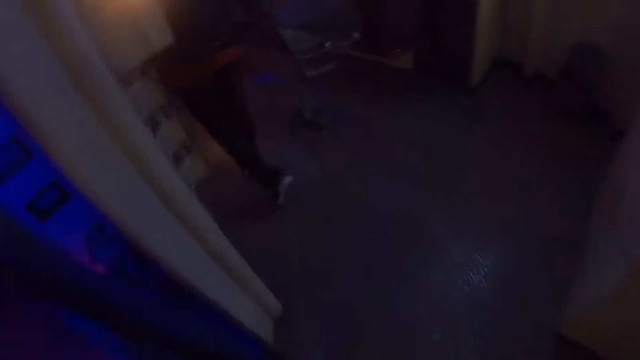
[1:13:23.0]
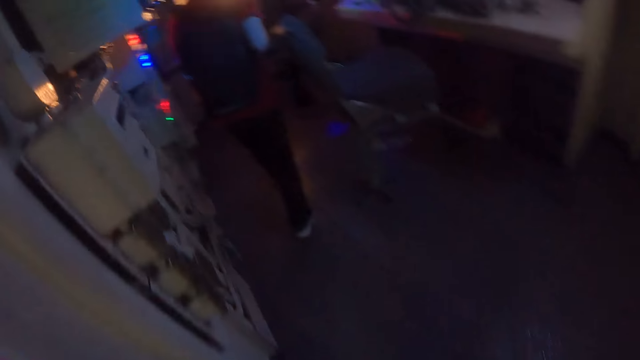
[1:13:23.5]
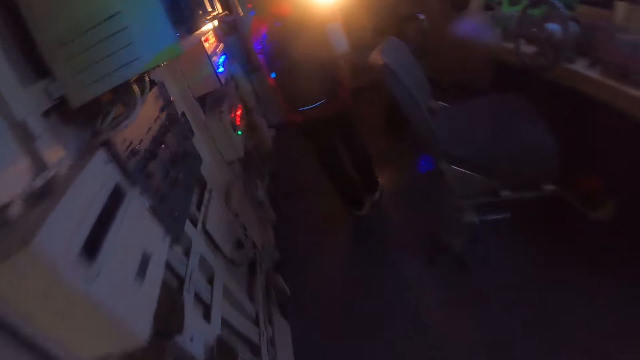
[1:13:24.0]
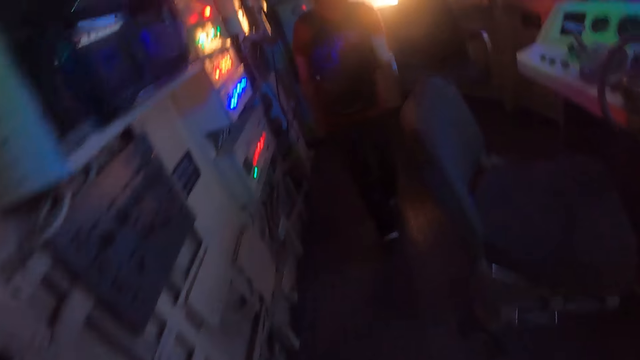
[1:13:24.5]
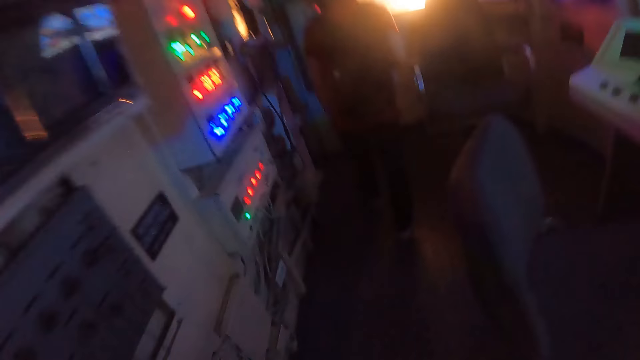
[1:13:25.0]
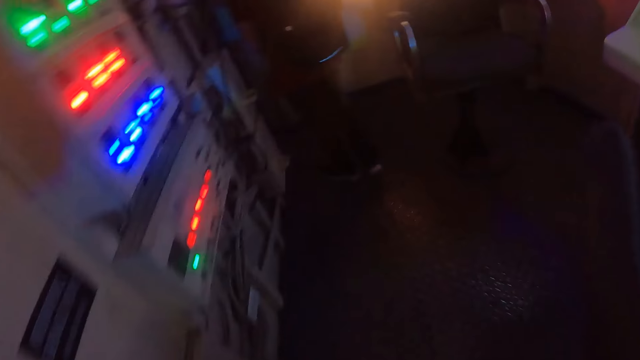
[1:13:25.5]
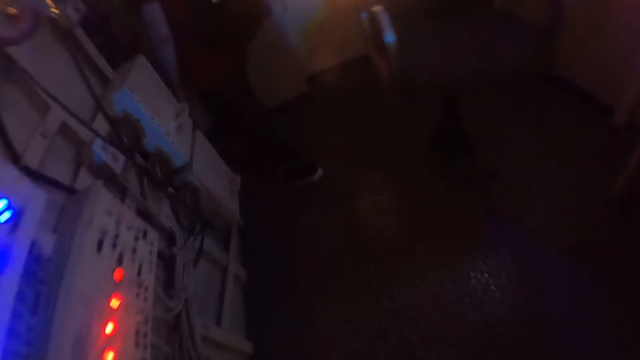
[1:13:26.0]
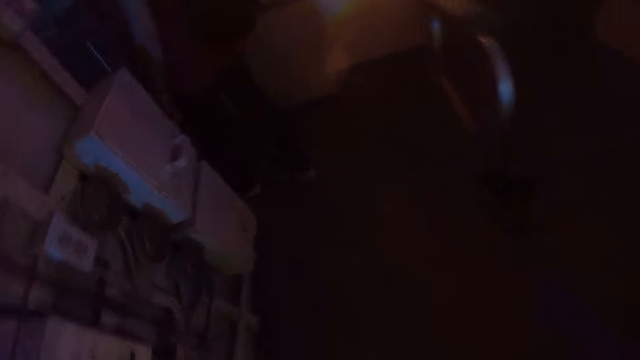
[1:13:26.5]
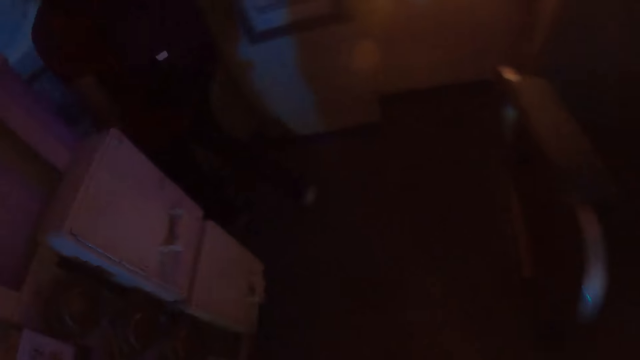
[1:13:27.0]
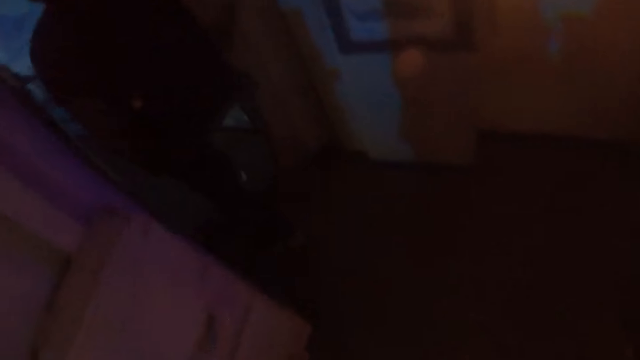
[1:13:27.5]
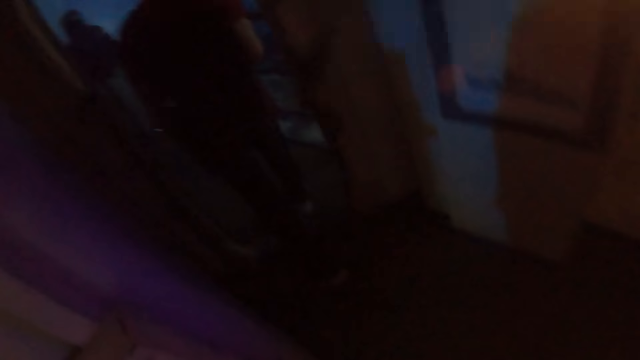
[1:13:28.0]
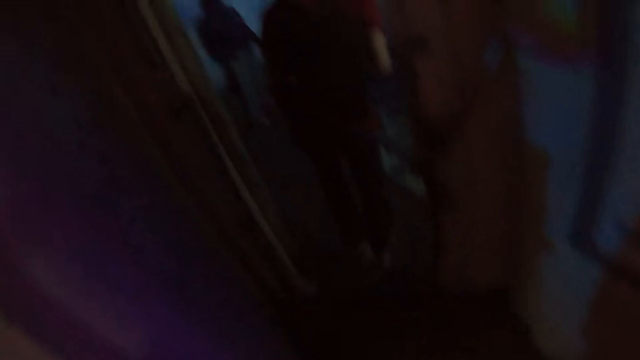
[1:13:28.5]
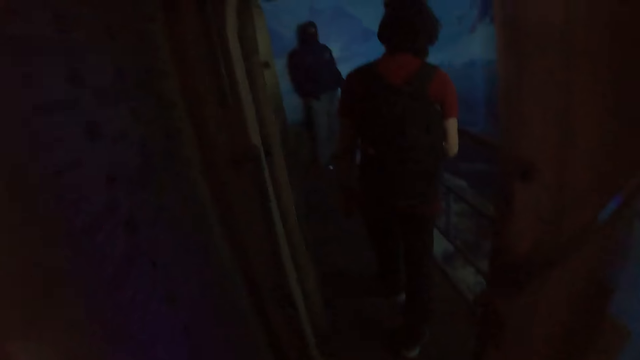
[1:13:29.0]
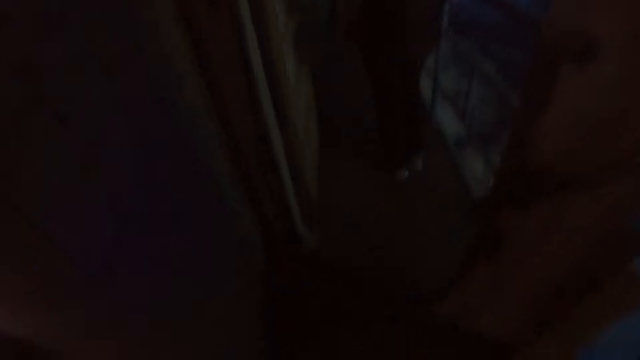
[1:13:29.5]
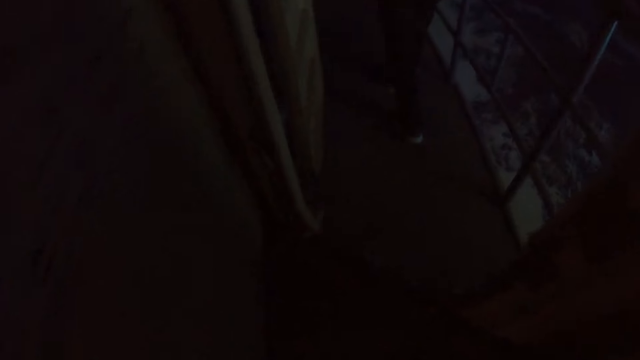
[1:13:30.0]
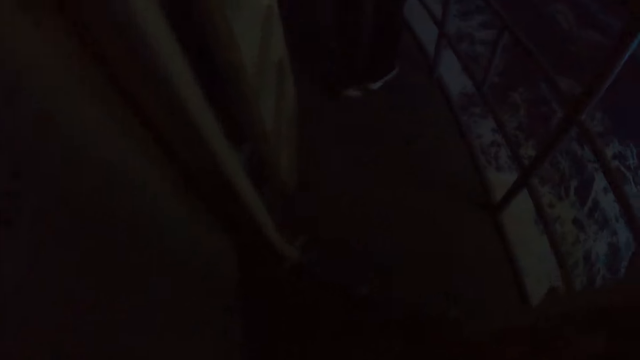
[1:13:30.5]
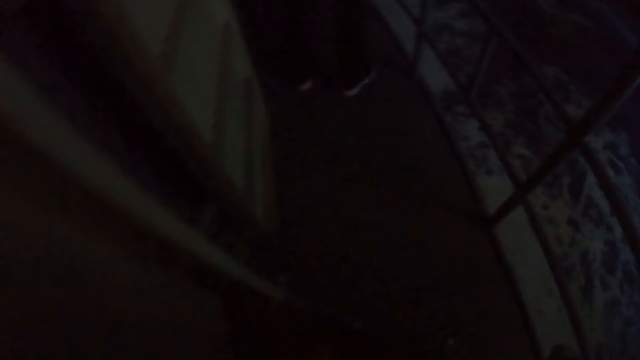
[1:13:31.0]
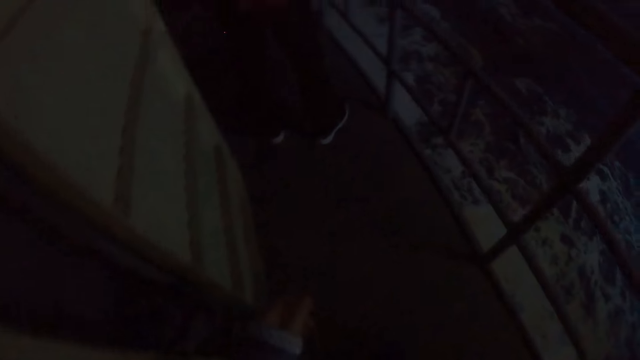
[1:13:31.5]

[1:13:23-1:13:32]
The camera wearer enters a room.

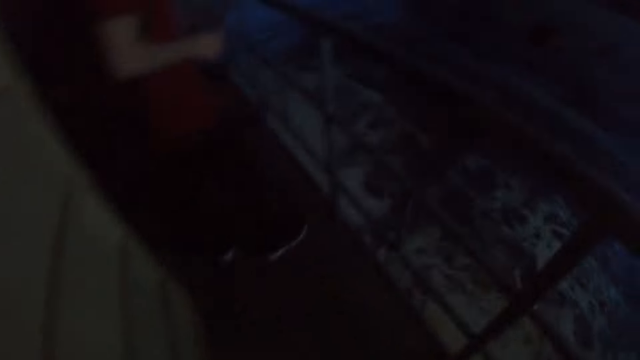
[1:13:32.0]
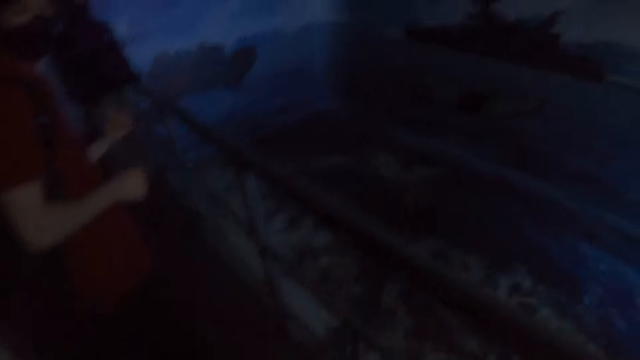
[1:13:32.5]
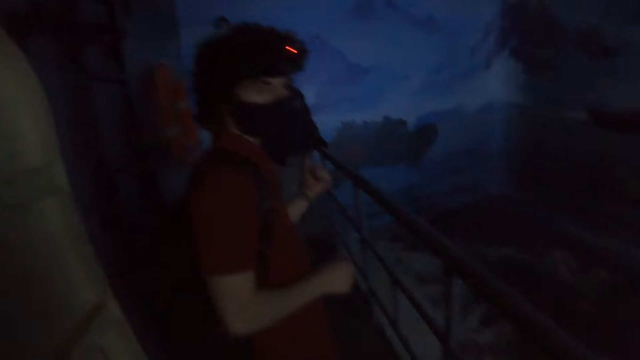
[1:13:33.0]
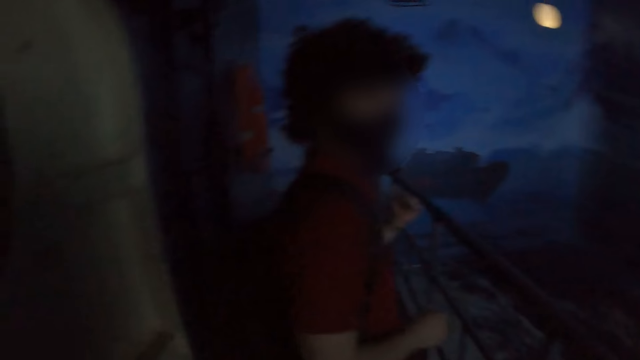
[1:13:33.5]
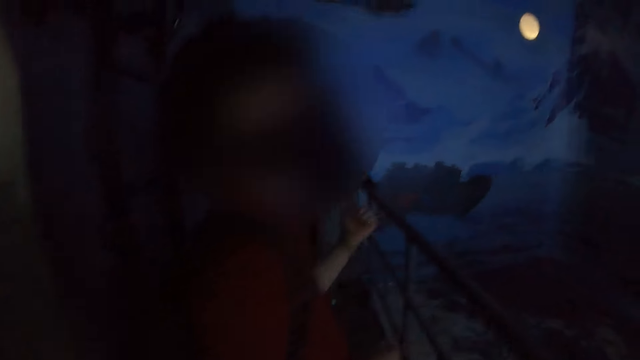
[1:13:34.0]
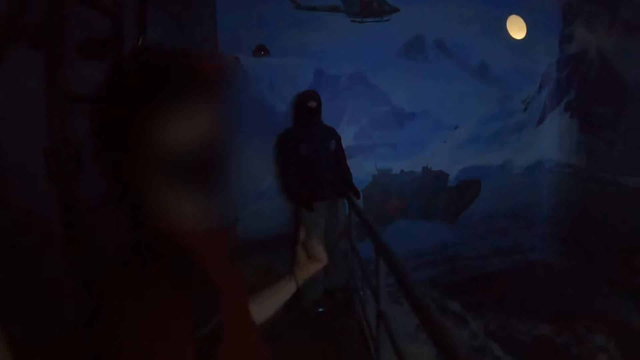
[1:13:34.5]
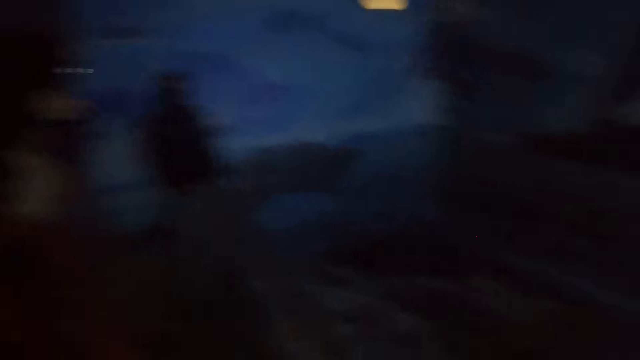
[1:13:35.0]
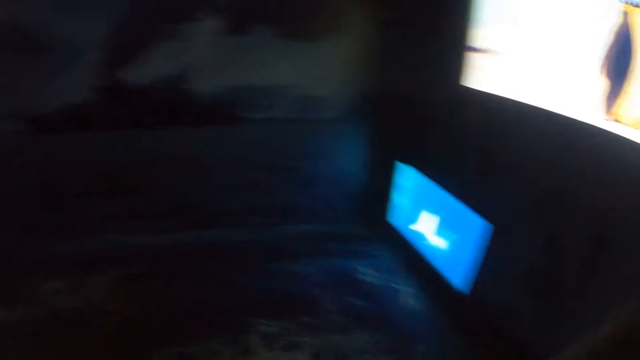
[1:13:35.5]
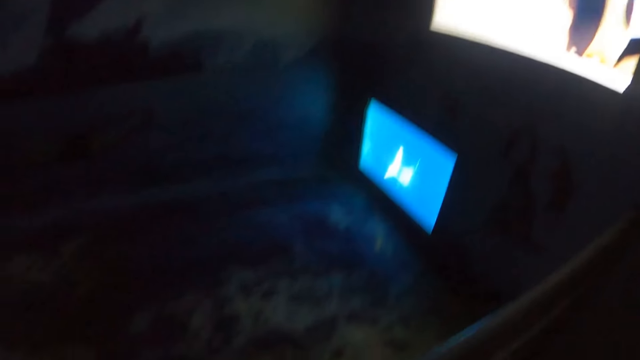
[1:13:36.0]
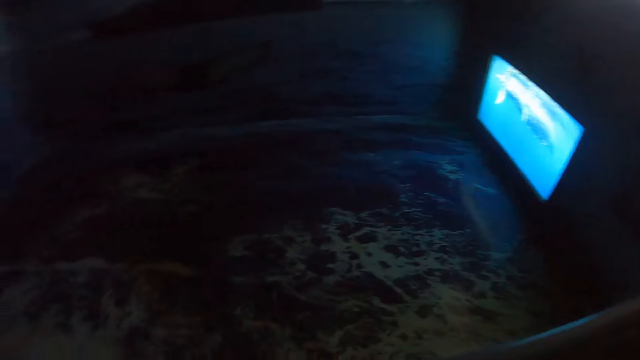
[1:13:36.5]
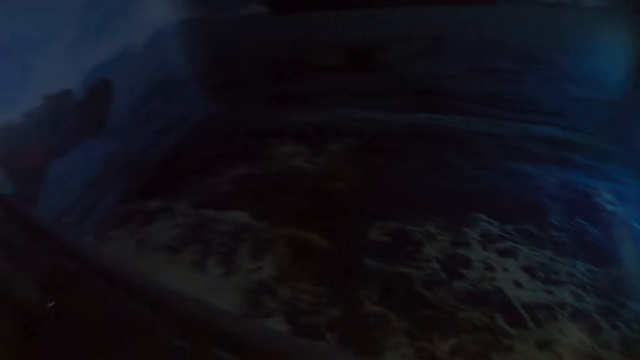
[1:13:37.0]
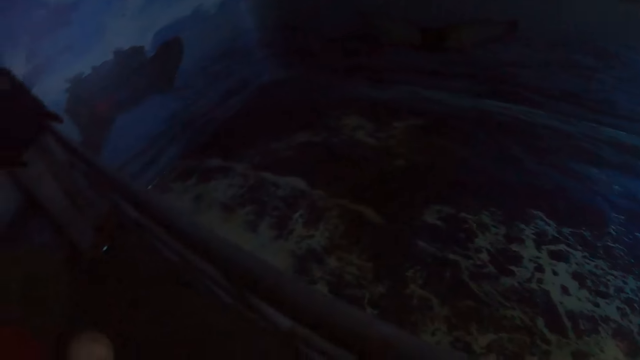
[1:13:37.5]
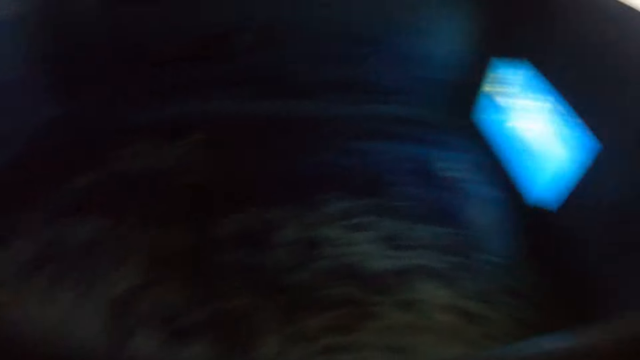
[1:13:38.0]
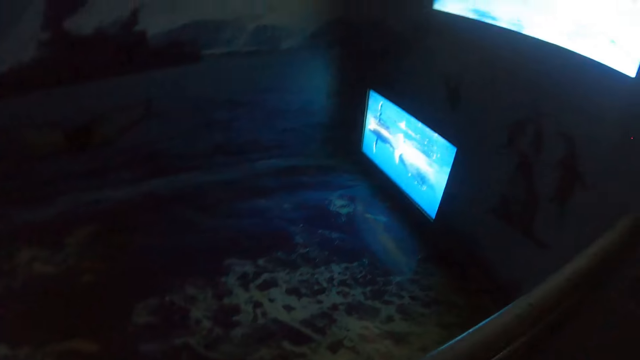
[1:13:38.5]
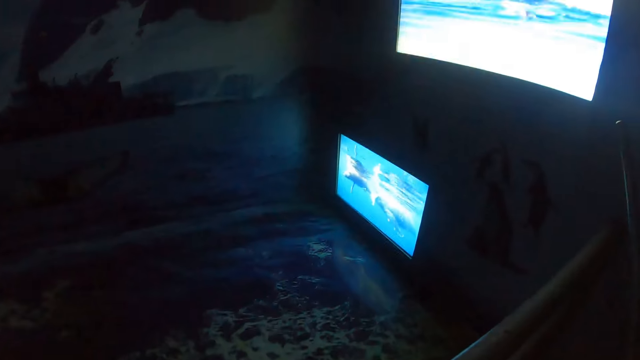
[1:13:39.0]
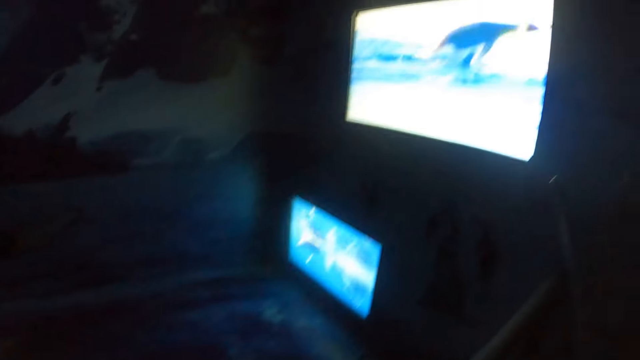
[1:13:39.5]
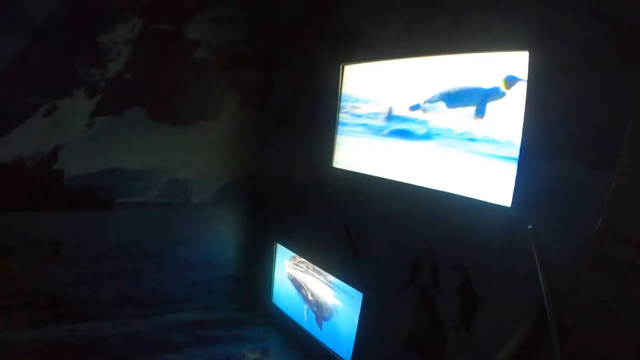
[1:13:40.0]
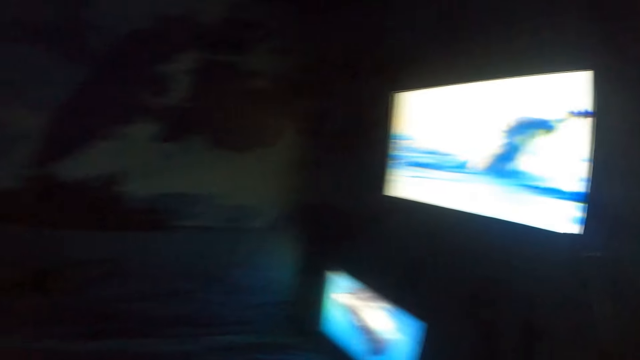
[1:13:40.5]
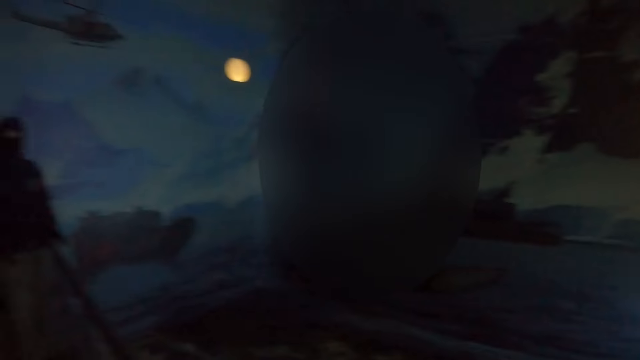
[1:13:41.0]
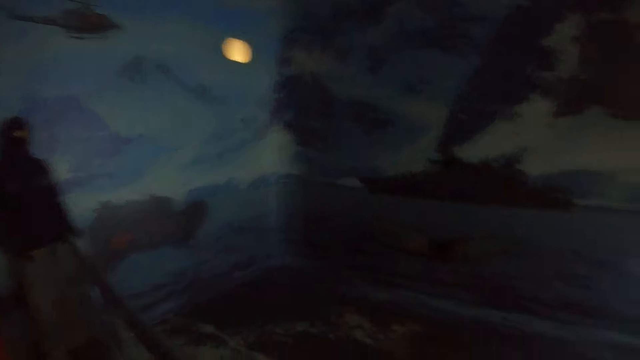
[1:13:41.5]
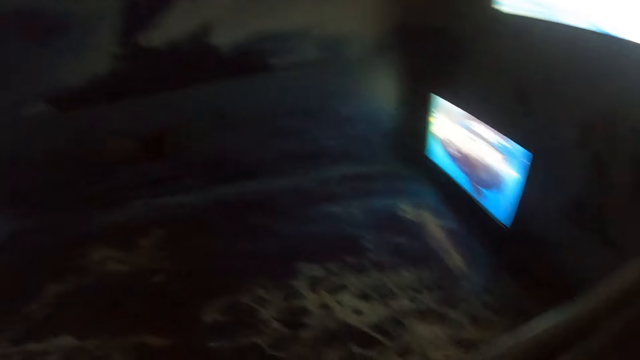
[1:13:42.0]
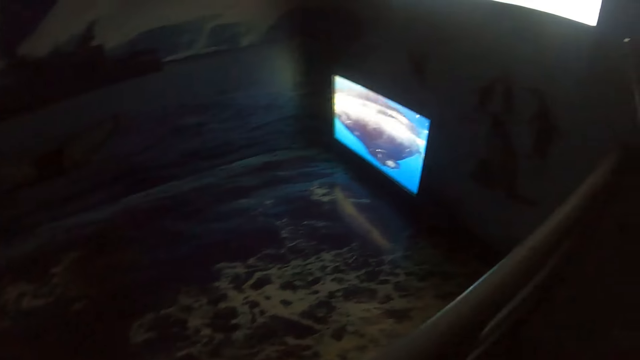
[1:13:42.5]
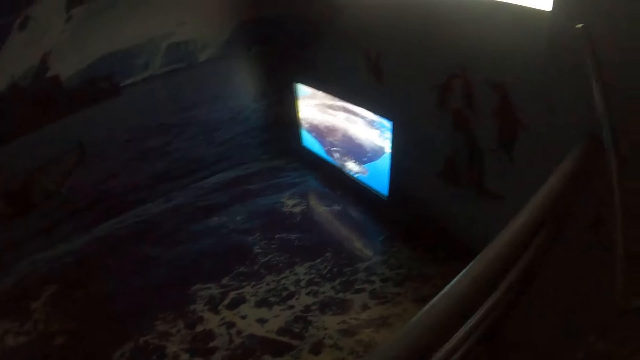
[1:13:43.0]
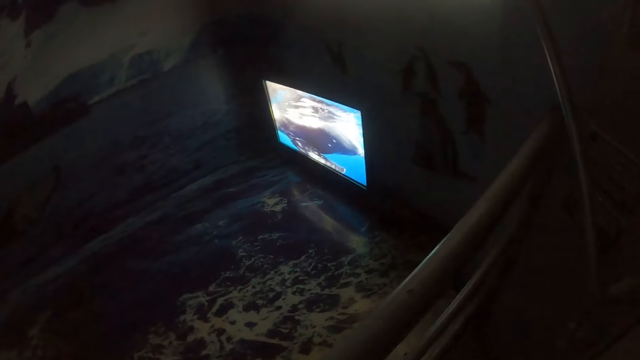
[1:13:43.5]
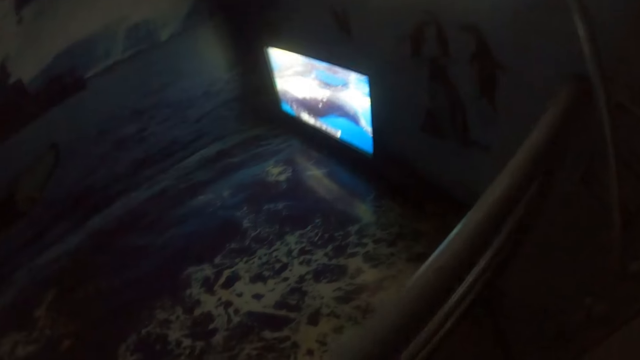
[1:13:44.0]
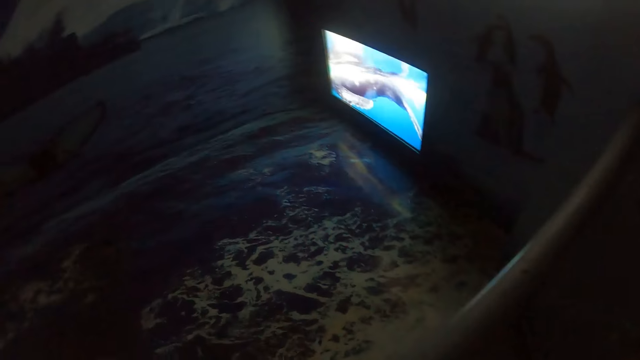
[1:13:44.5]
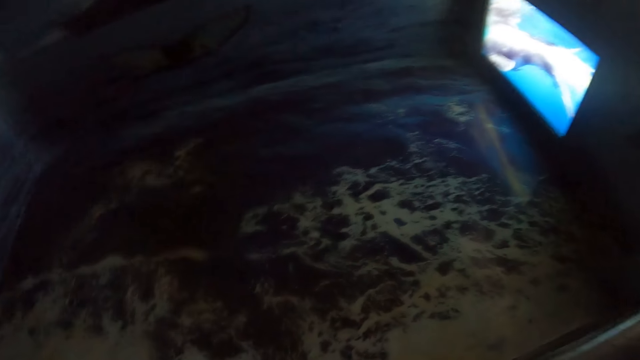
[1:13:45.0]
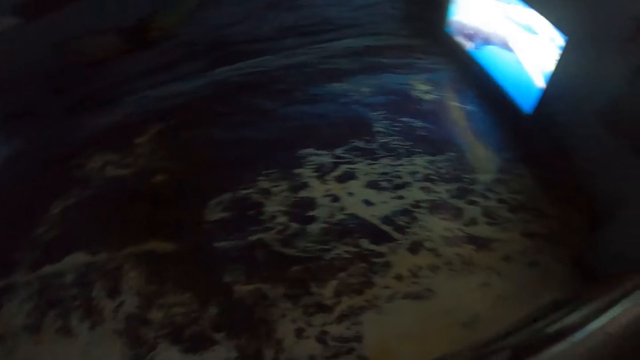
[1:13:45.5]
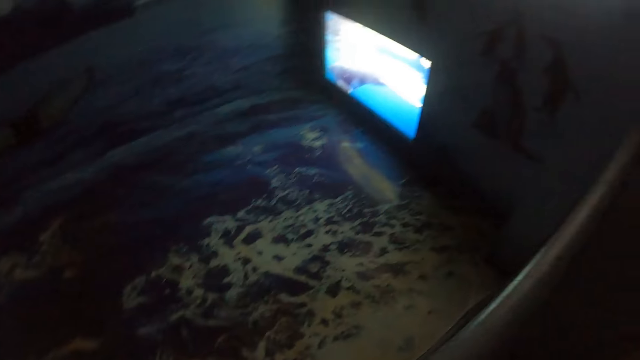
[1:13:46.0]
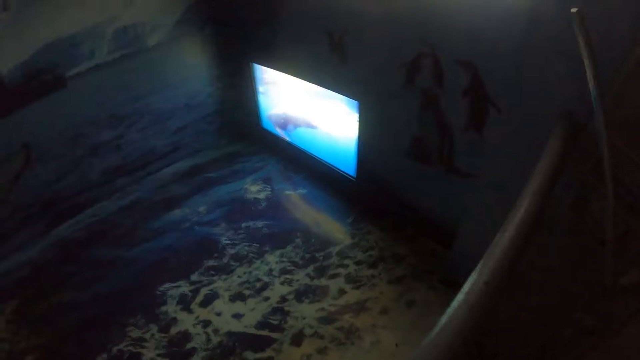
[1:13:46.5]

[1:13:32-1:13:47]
A man converses with the camera wearer. The camera wearer looks around the compound.
